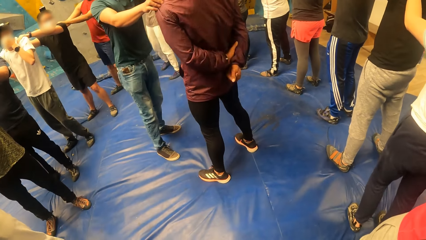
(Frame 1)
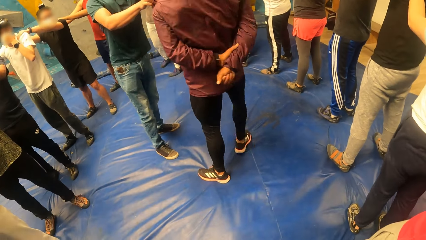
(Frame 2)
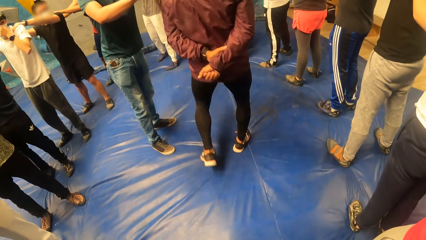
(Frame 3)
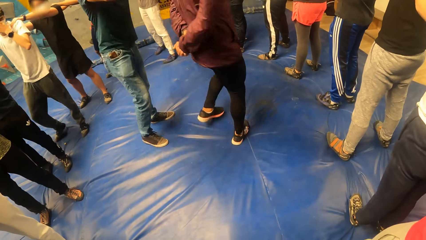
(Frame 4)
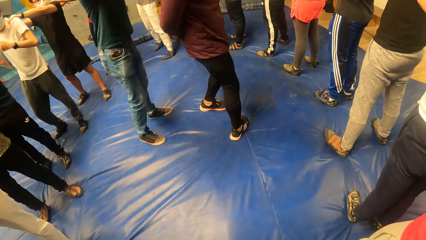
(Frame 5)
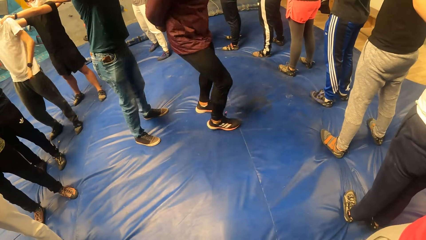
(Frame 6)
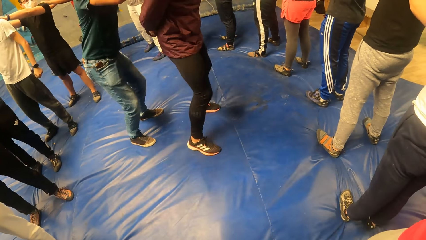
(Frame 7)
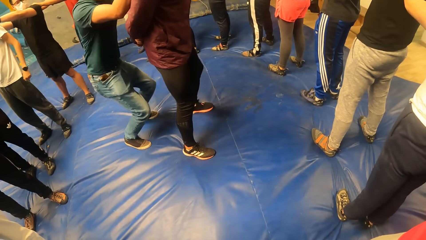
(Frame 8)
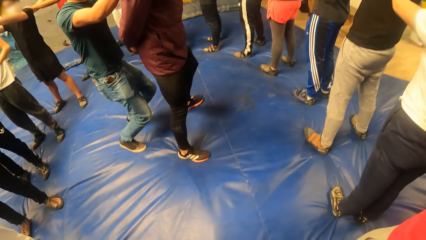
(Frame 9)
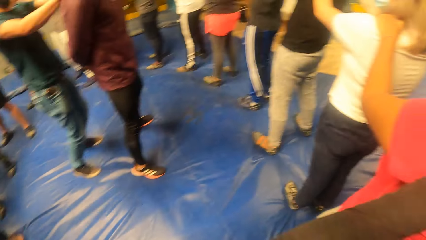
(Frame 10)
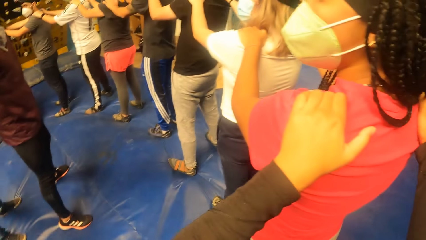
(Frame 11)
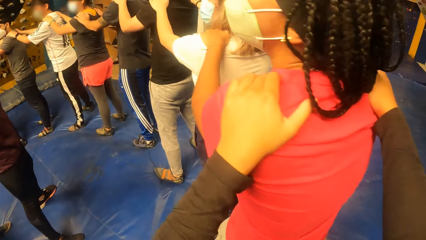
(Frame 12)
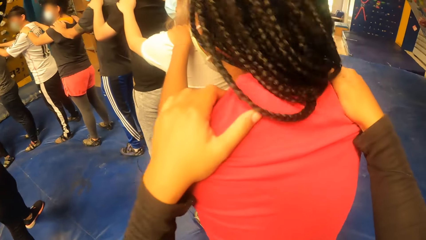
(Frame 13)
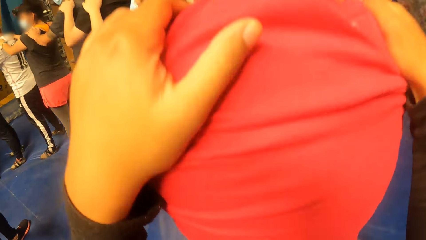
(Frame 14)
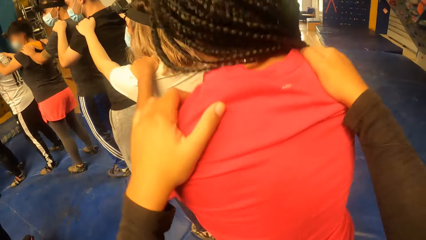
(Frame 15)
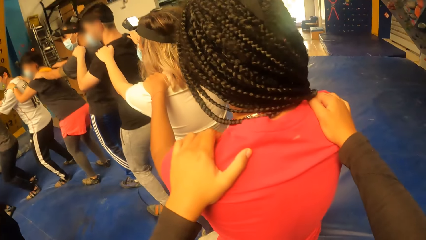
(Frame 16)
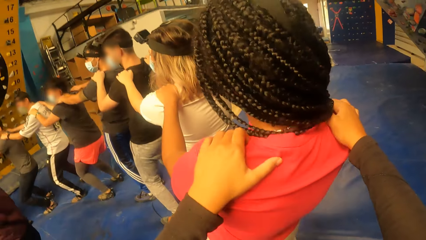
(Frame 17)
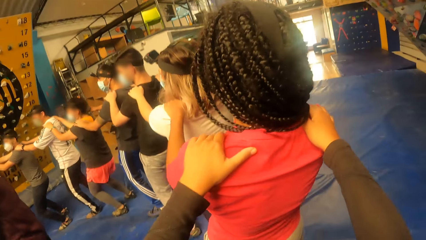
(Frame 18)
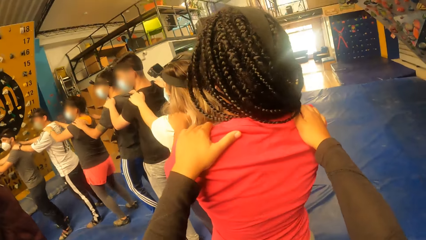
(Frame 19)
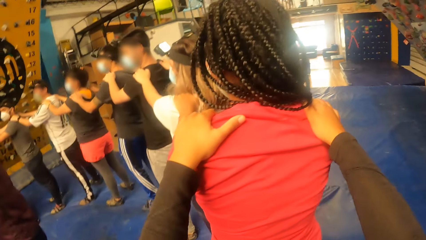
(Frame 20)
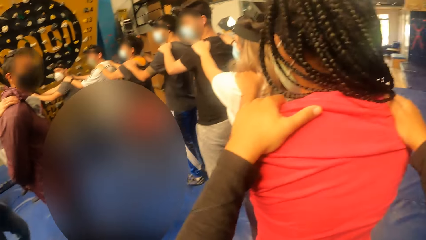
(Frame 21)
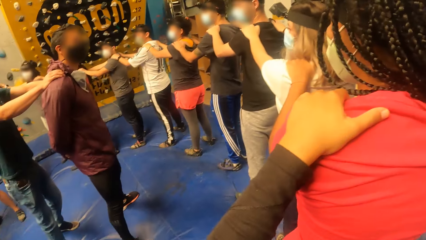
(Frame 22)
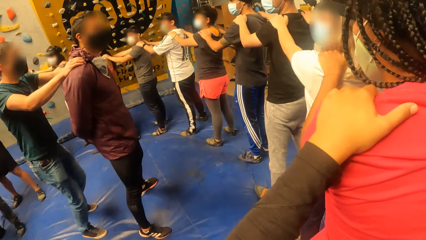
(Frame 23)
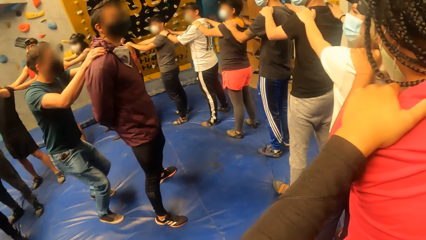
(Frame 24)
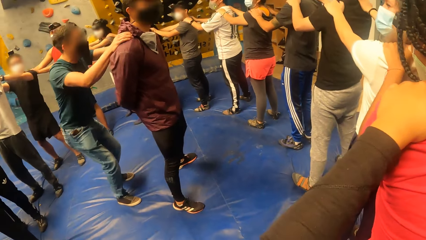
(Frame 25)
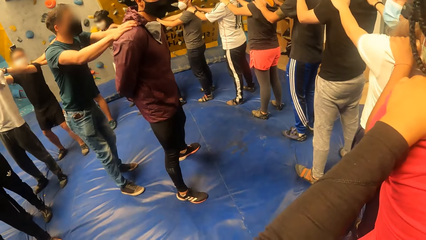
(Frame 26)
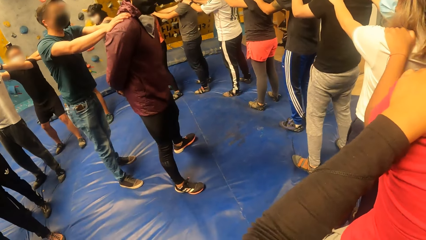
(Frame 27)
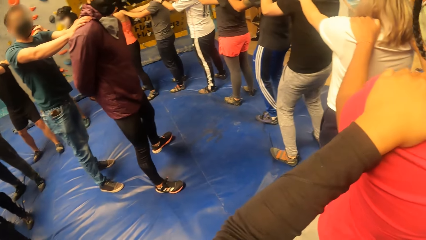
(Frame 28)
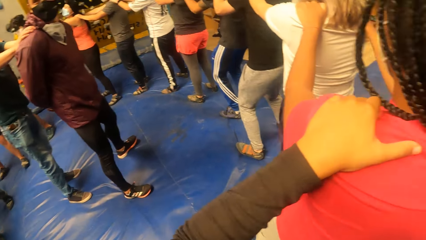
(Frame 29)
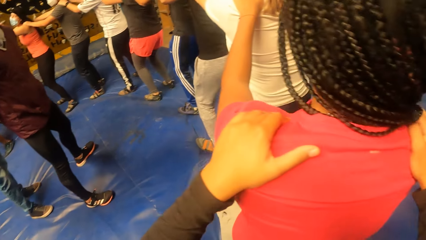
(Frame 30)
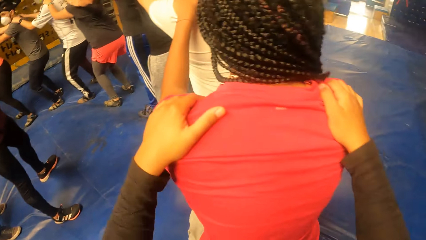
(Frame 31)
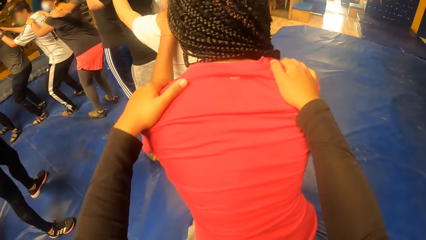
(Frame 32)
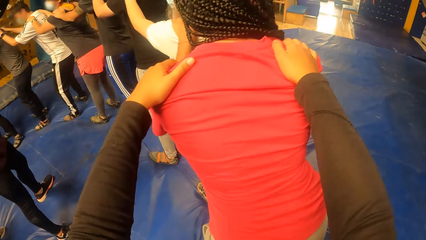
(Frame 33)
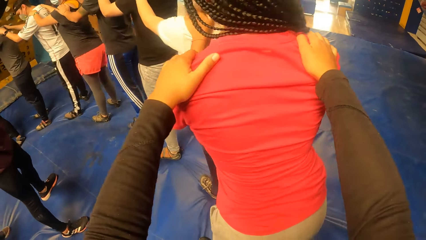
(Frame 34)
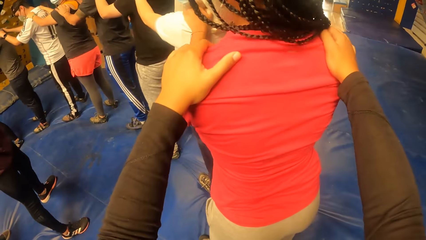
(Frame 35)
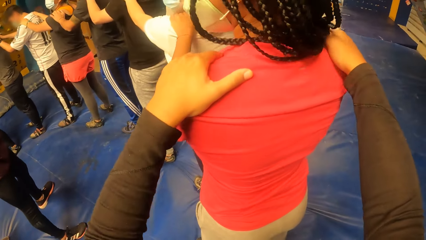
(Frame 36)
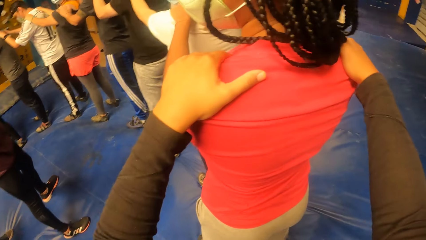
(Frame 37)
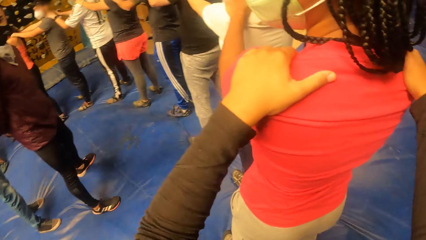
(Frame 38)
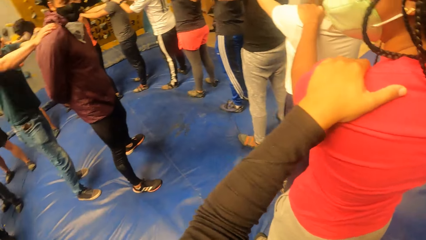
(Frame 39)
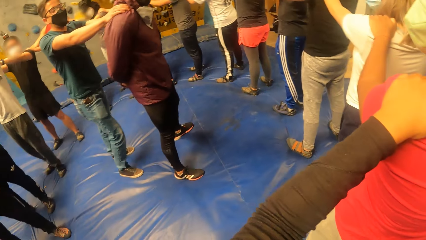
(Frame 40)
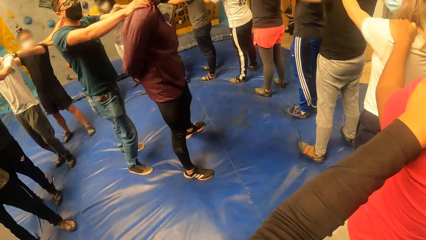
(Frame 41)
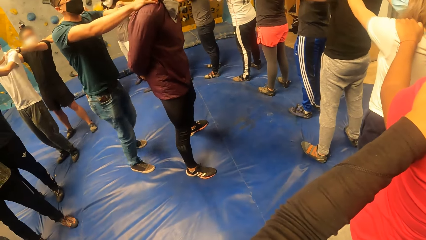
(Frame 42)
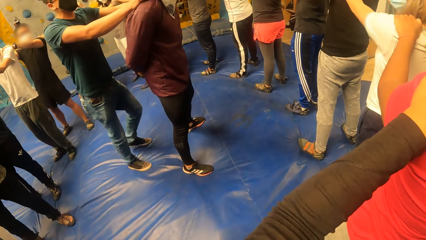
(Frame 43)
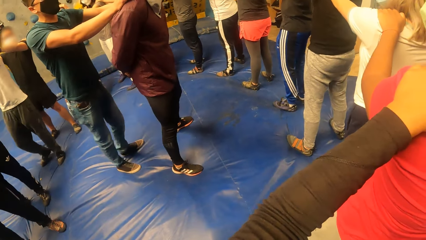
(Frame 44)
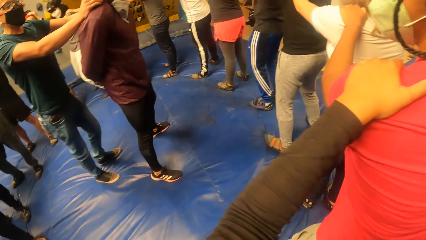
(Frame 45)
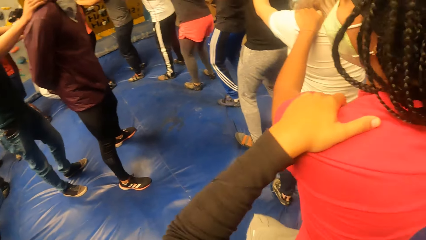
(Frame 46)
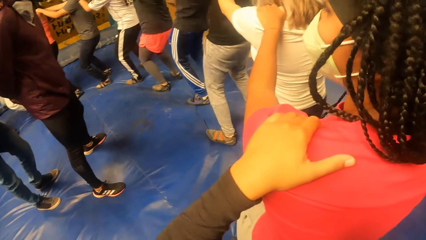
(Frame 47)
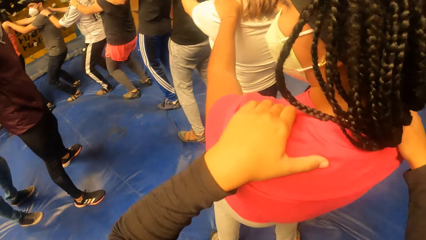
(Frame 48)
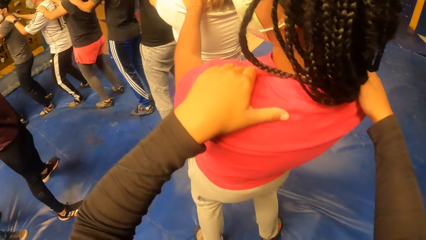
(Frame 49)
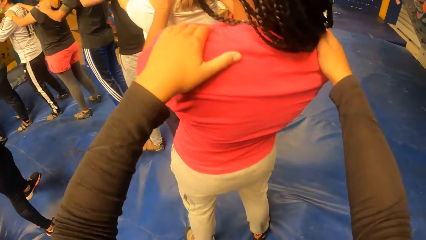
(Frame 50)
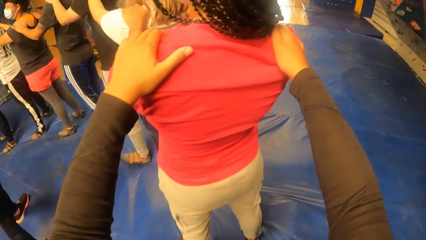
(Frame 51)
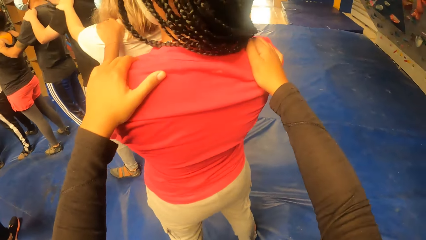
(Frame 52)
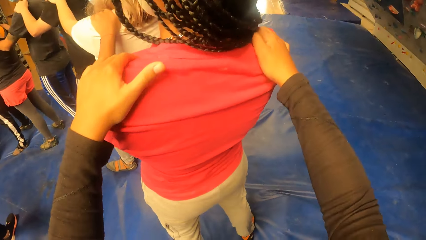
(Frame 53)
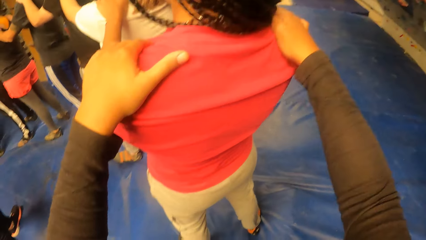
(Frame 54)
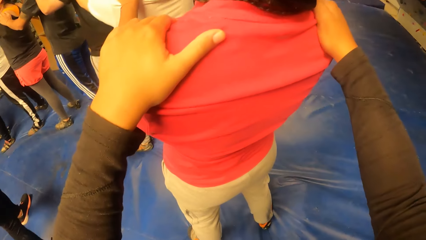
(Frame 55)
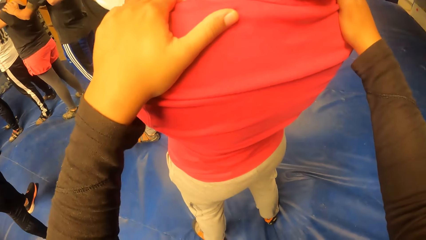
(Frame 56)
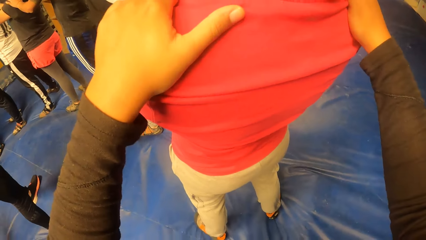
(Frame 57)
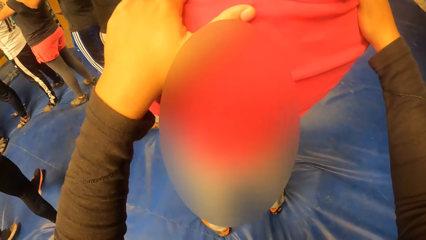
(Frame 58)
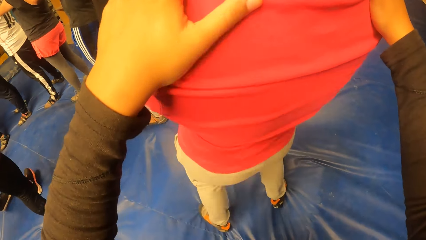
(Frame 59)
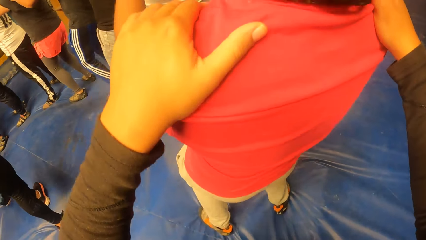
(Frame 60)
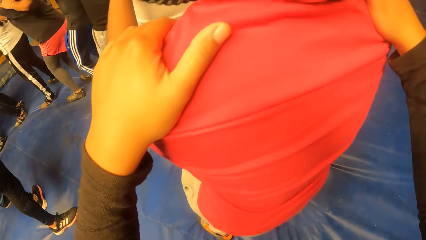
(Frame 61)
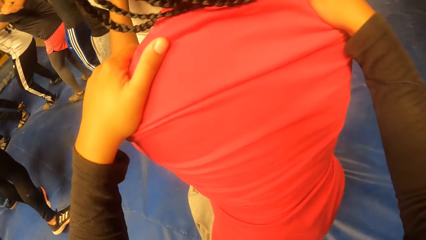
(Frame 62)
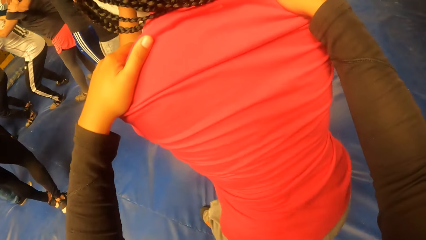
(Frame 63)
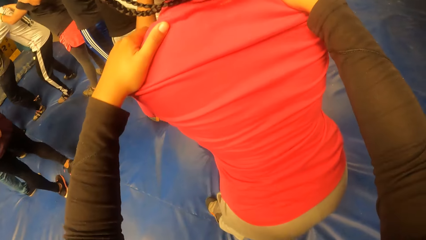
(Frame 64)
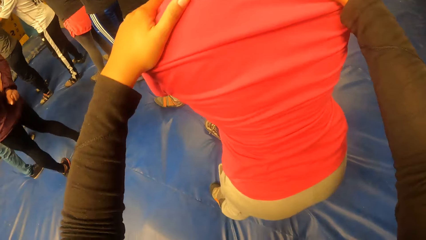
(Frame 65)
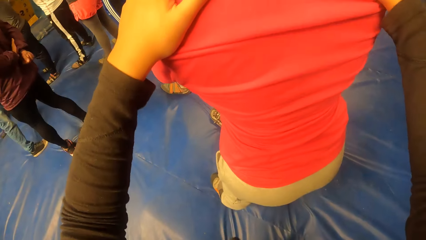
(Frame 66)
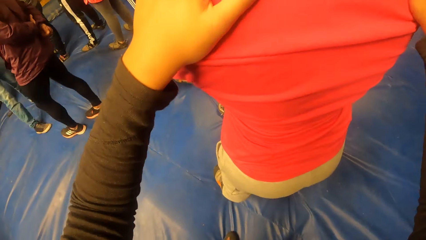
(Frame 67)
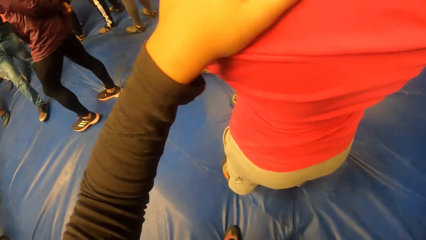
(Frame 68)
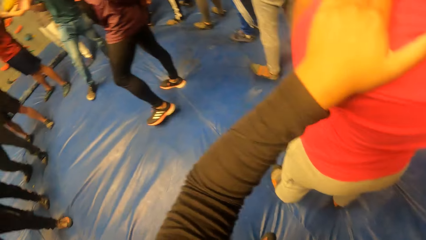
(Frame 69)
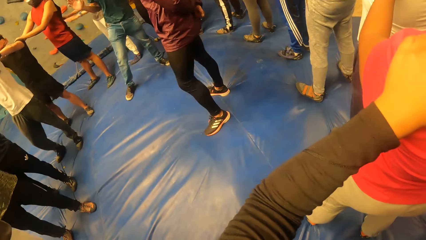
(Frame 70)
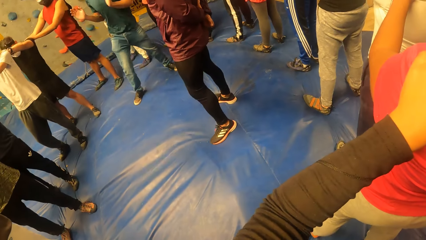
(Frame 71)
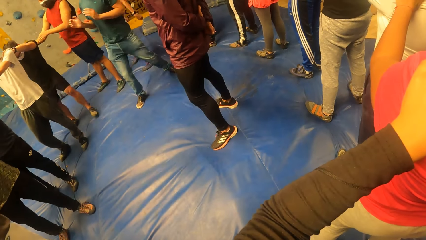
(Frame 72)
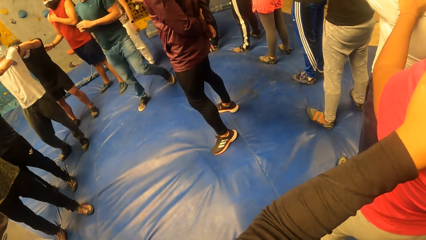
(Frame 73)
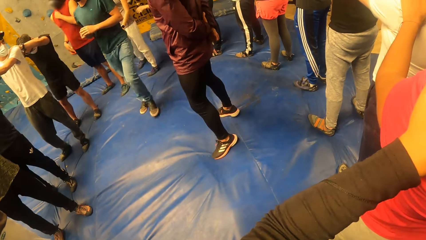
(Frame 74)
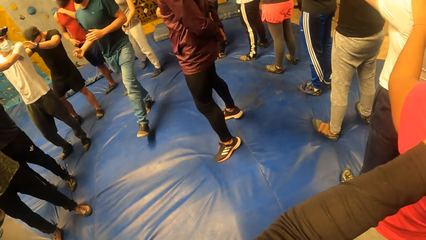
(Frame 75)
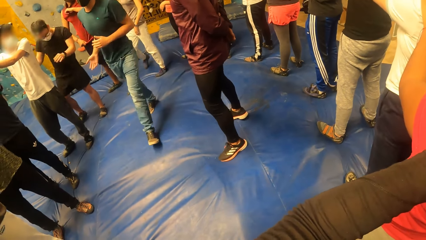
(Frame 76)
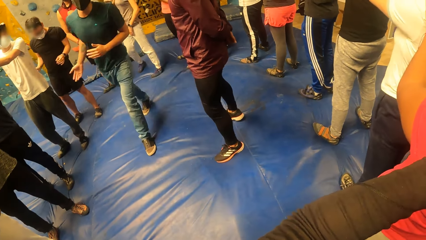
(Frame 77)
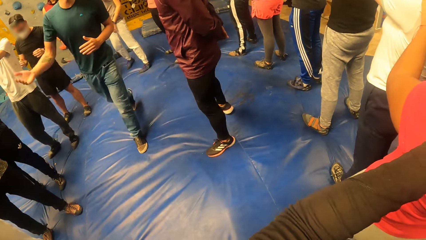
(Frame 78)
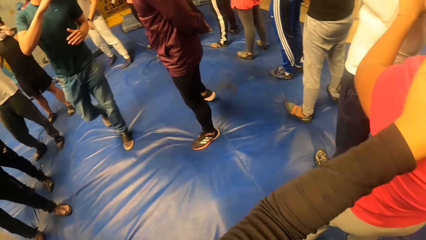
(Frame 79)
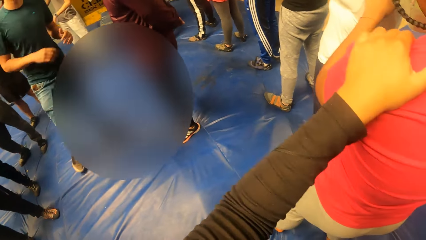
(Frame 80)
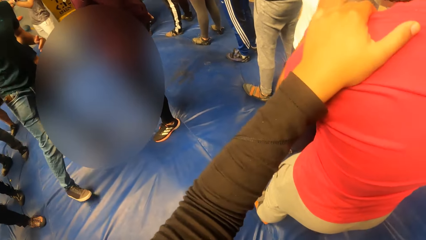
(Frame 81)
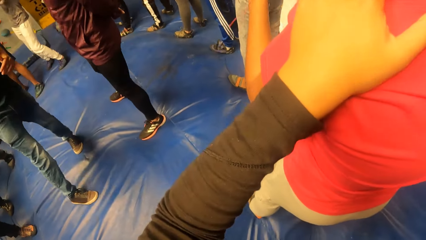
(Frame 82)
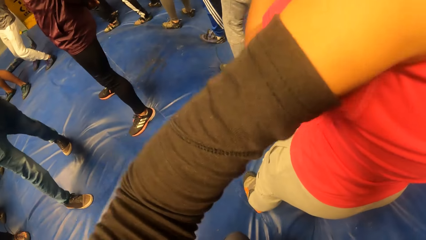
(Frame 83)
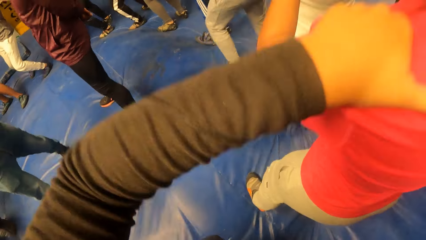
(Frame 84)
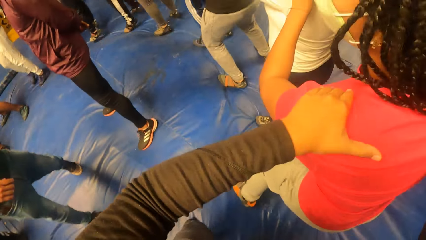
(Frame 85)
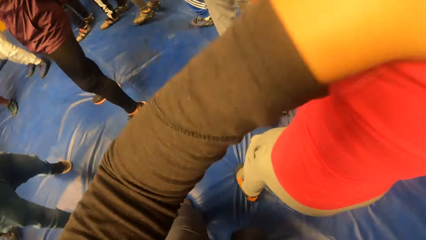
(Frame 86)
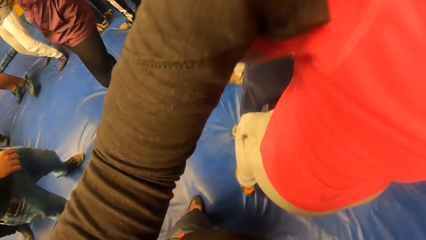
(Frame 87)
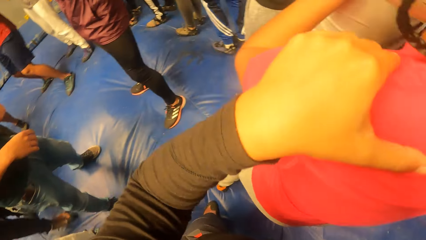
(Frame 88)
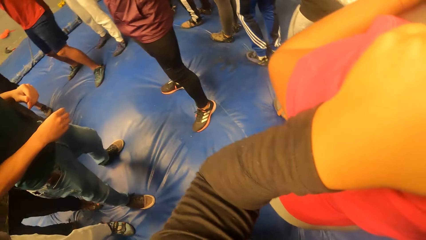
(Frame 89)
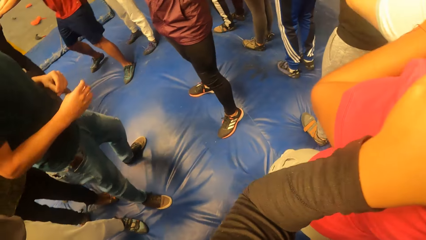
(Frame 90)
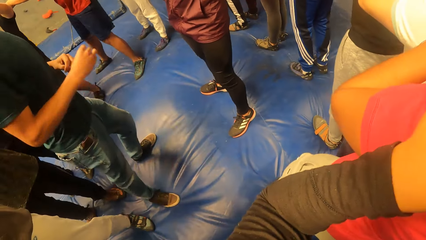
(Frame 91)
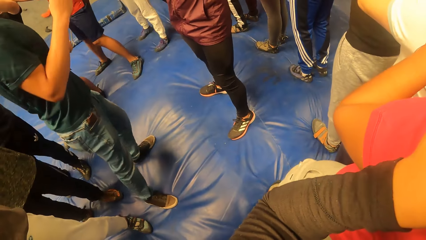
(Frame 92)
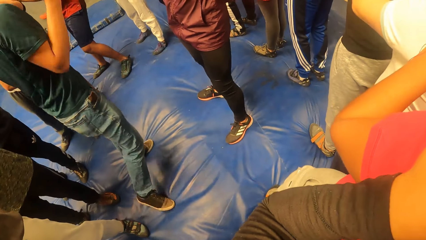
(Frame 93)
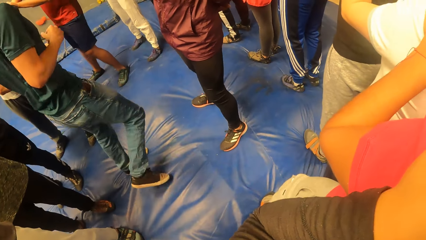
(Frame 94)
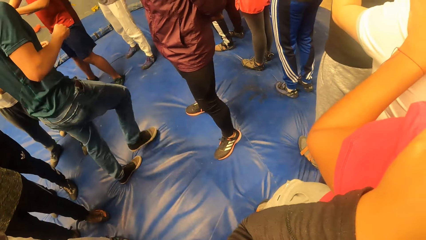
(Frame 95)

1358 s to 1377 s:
A man moves the waist. The camera wearer looks around. The woman moves the waist. The camera wearer looks around. The woman moves the waist. The man interacts with the camera wearer and the group of people in the game arena. The camera wearer exercises with the group of people in the game arena. They jump.
